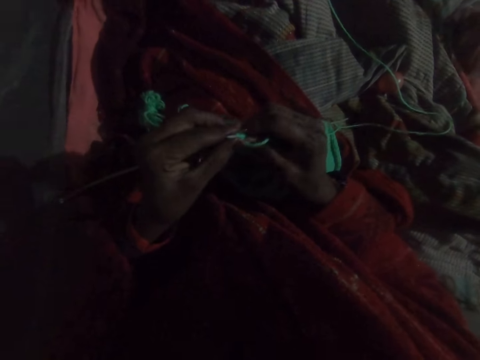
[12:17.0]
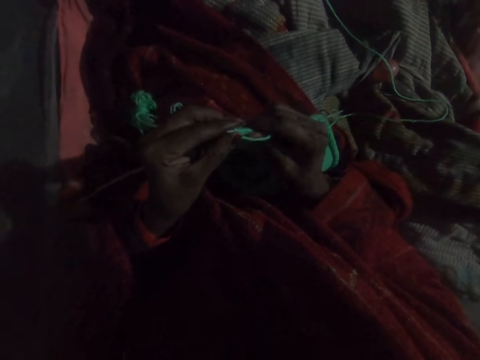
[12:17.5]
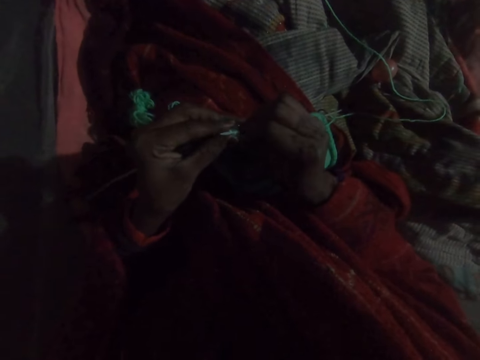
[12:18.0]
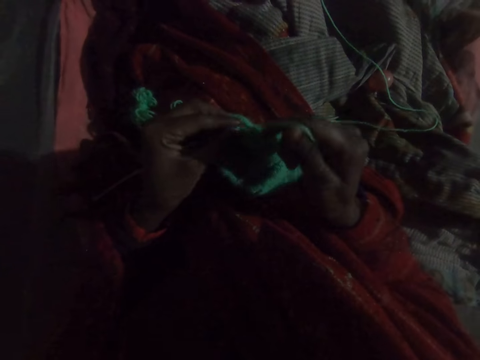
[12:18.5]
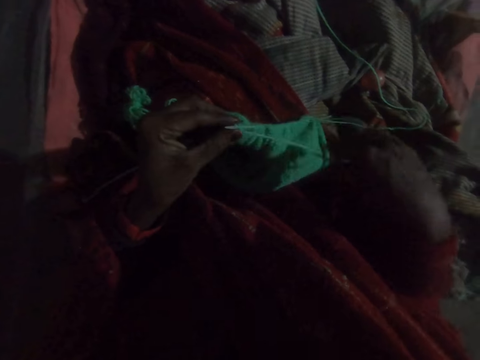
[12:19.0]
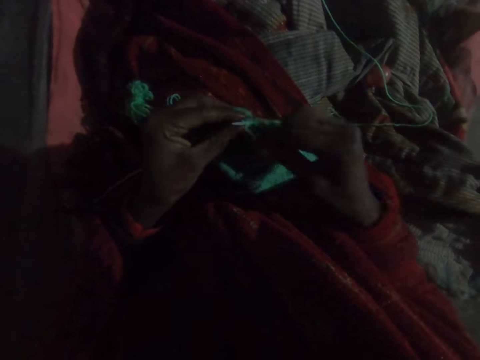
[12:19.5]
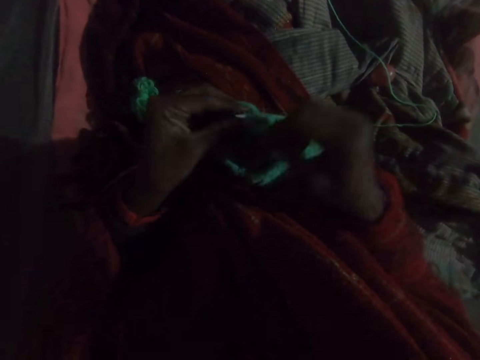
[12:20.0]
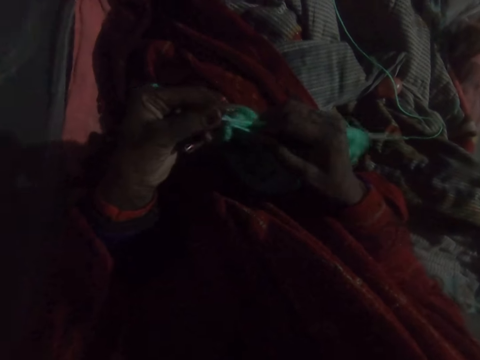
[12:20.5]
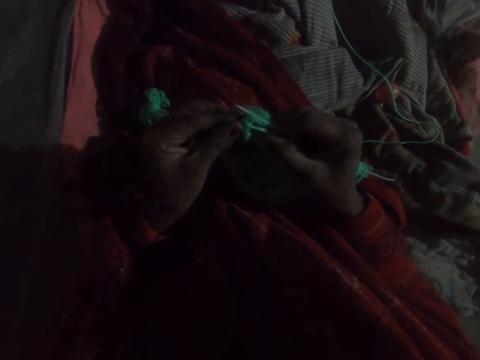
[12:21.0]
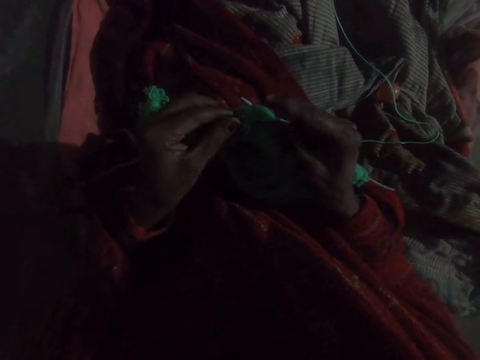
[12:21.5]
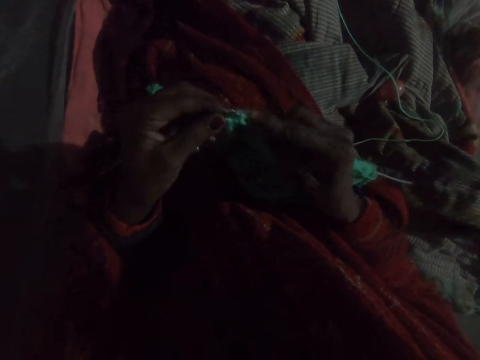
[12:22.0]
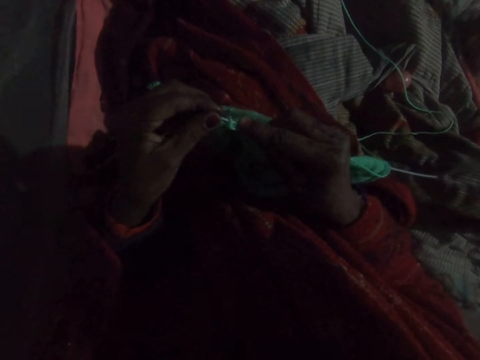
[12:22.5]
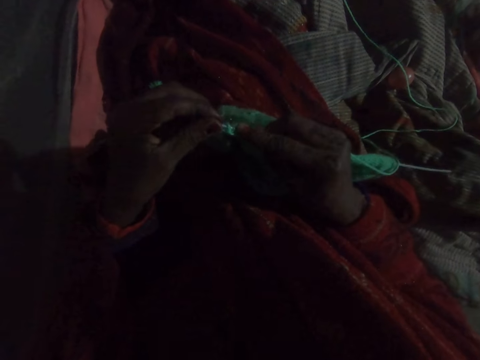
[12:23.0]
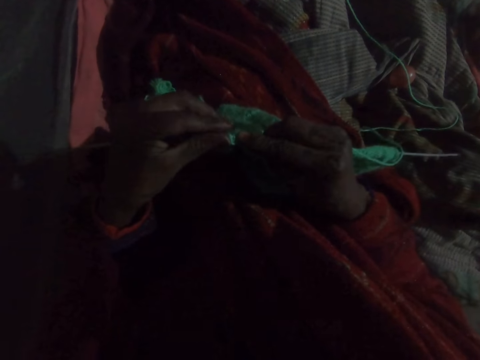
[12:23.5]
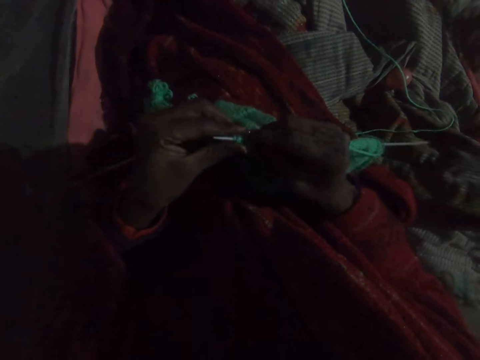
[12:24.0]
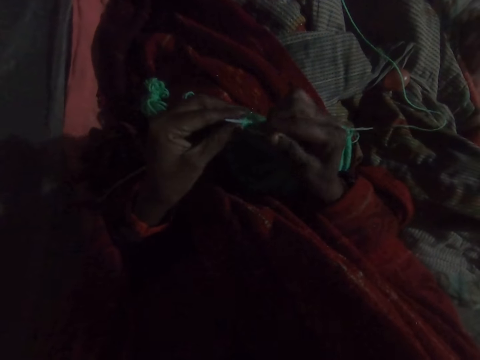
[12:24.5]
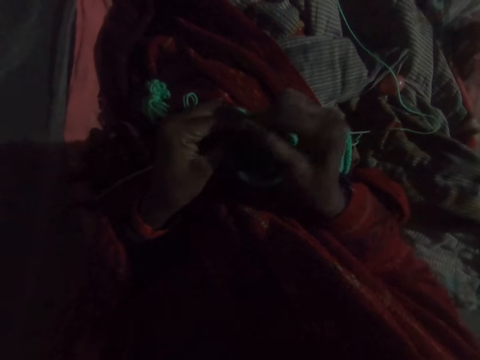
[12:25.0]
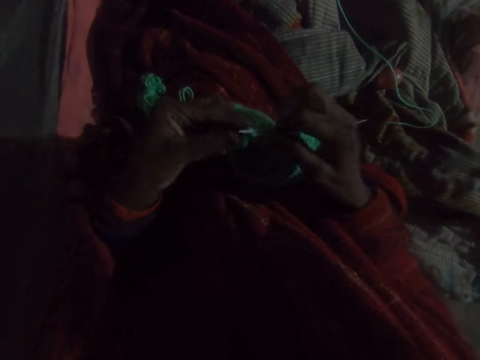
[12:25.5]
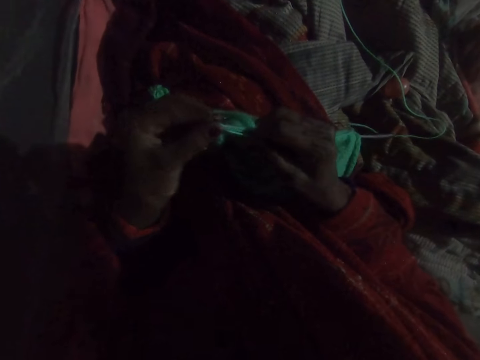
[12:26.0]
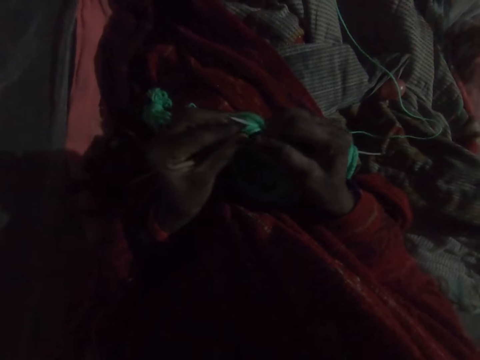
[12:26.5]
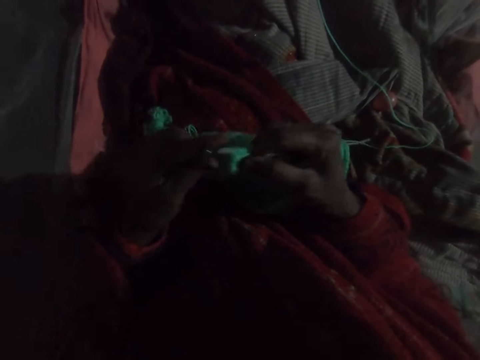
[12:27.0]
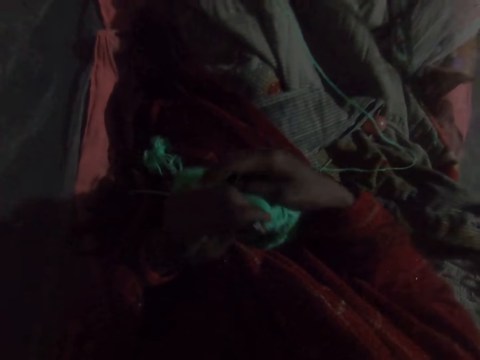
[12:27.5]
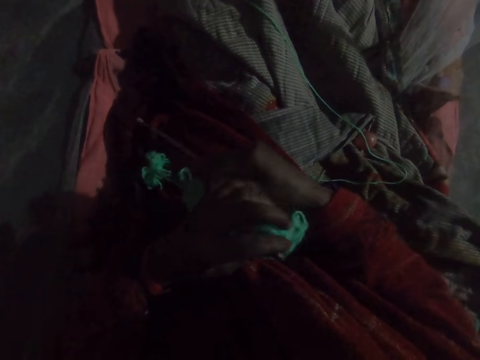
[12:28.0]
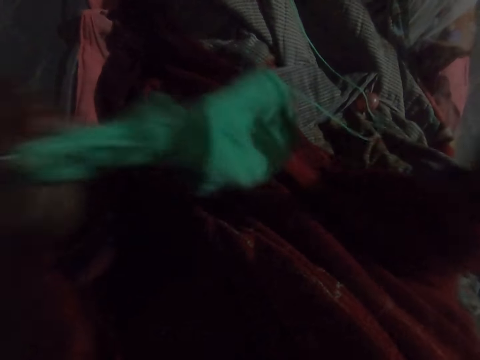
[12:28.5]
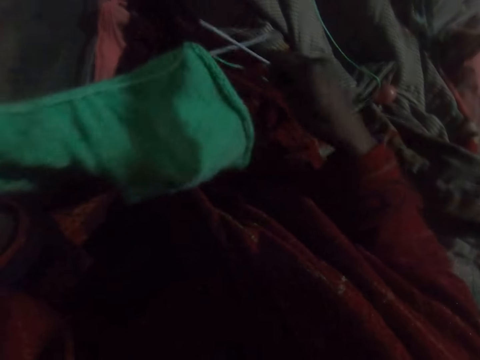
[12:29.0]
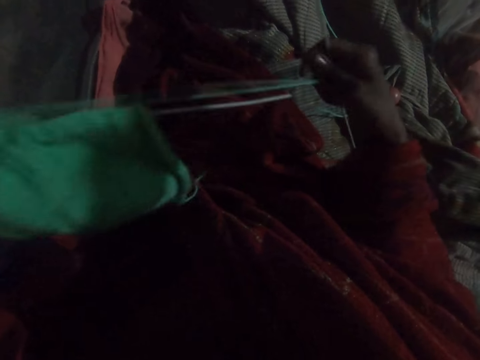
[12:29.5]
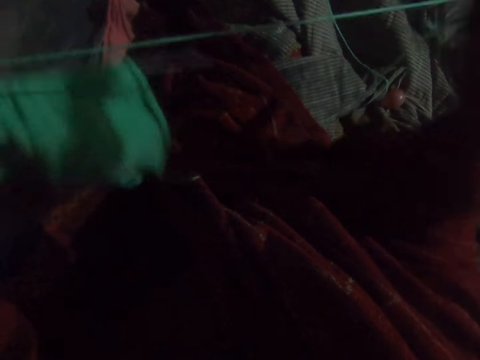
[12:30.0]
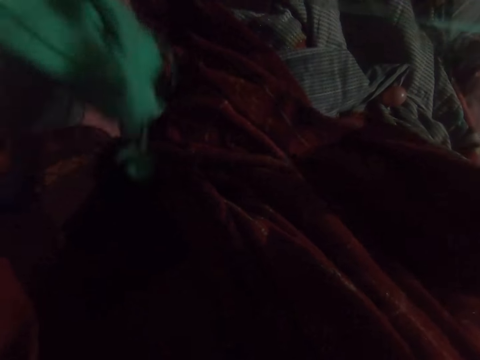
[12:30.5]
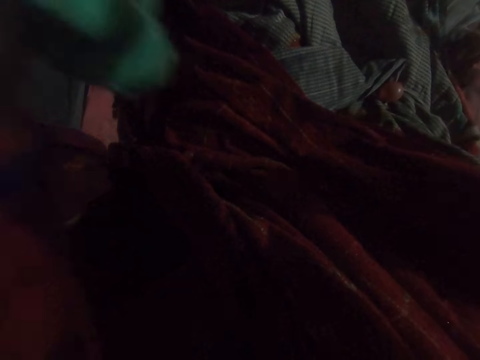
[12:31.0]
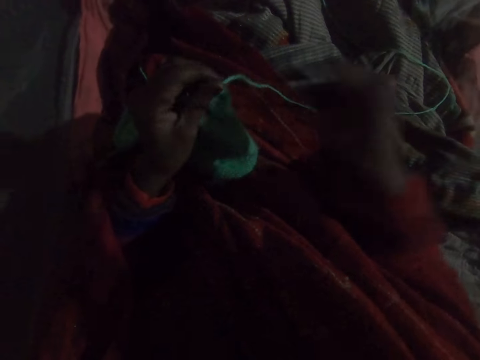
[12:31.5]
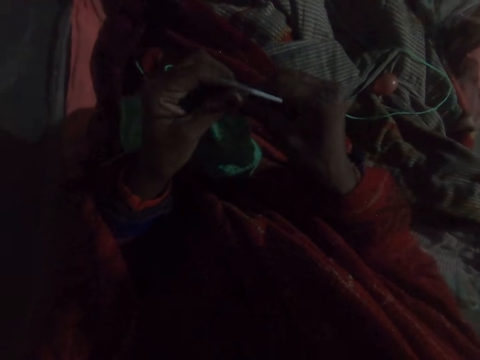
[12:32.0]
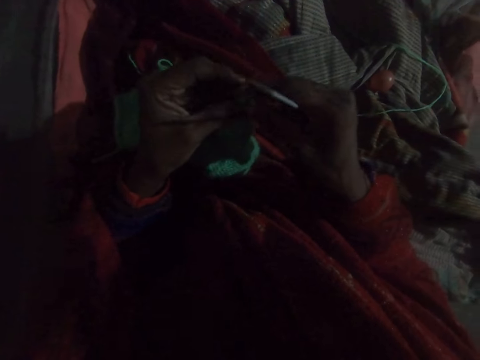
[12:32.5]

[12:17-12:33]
The camera wearer pulls the fabric. They weave the fabric with a crochet hook. They pick up the crochet hook. They straighten out the yarn. They stretch the fabric.

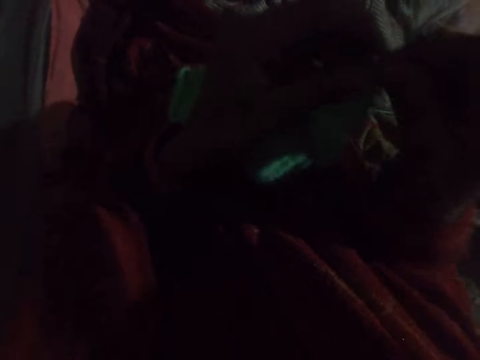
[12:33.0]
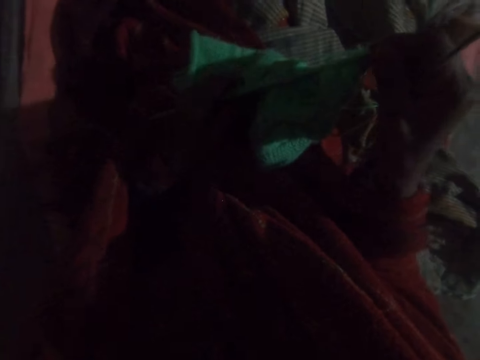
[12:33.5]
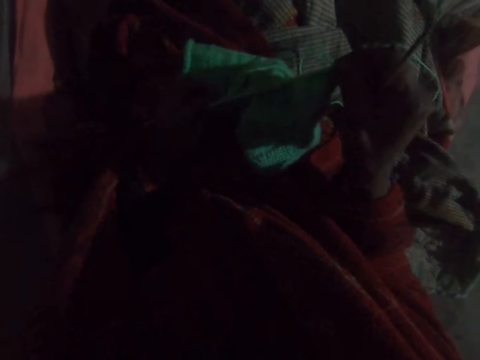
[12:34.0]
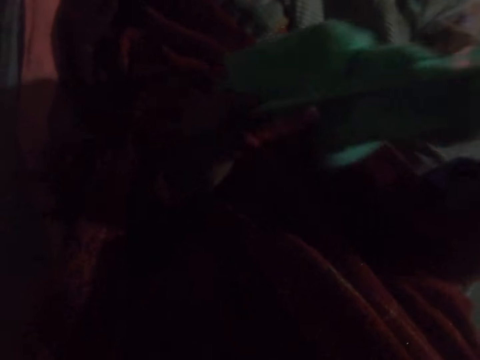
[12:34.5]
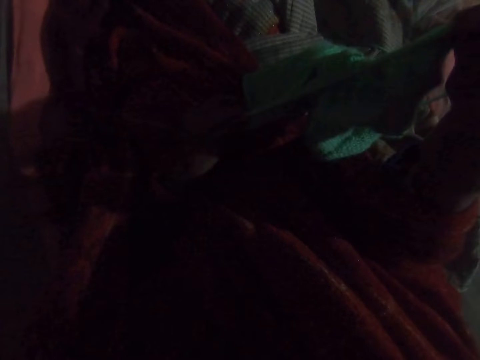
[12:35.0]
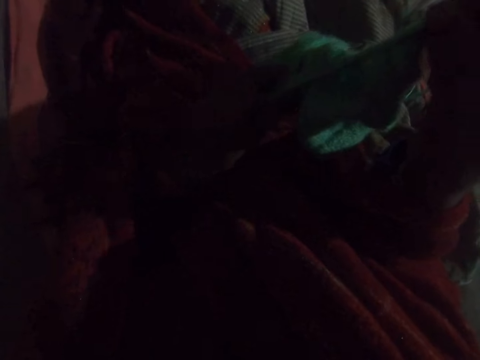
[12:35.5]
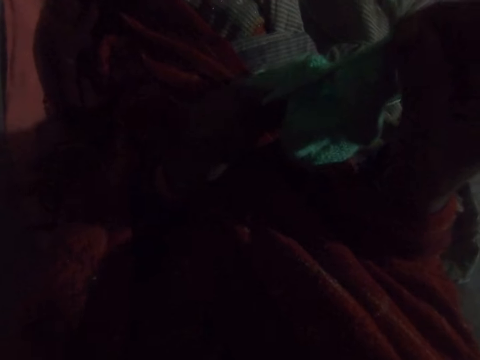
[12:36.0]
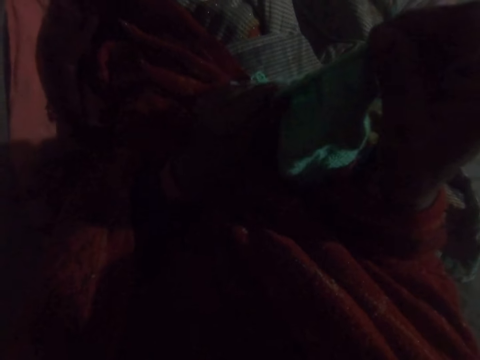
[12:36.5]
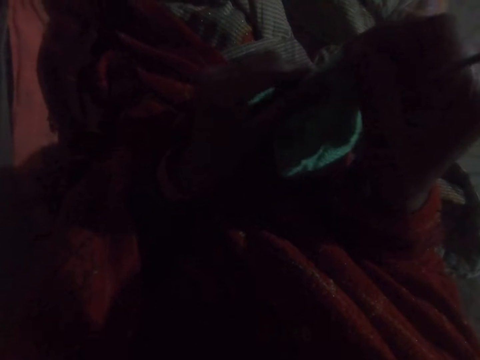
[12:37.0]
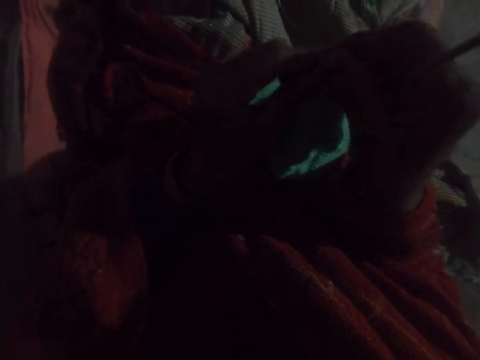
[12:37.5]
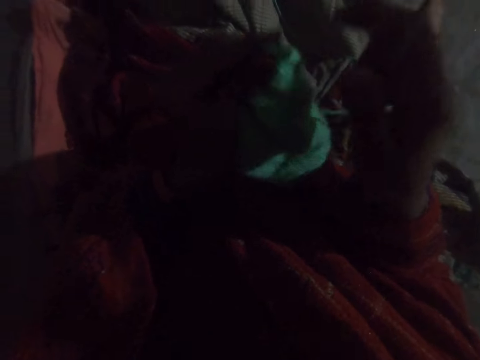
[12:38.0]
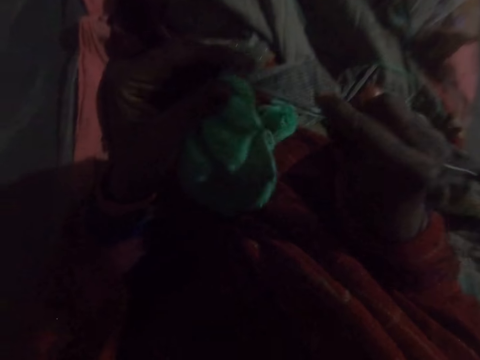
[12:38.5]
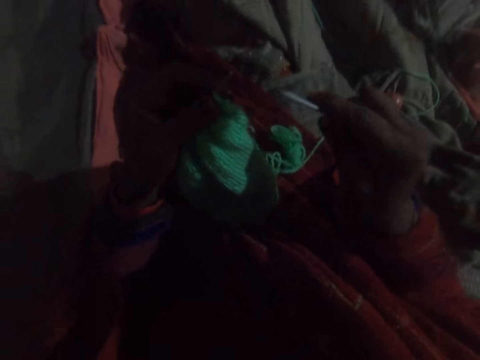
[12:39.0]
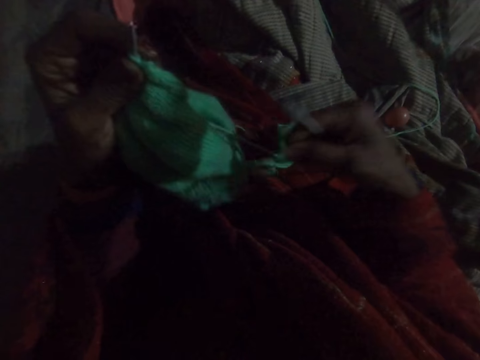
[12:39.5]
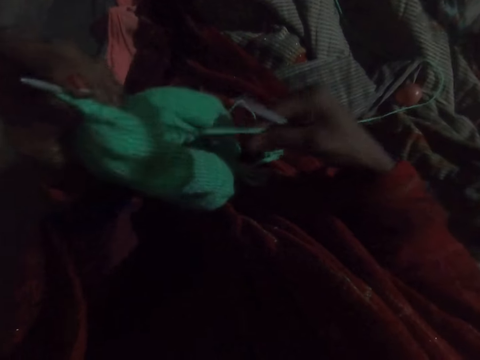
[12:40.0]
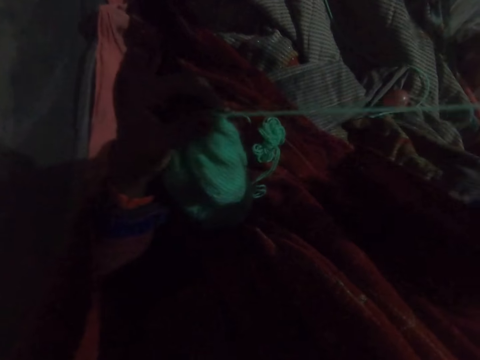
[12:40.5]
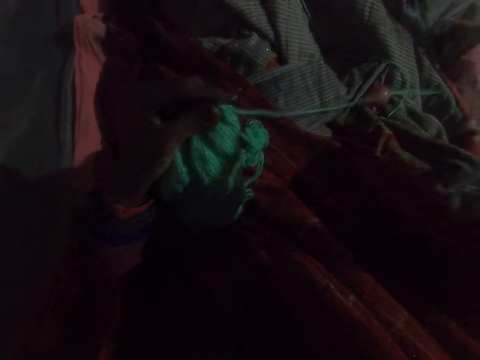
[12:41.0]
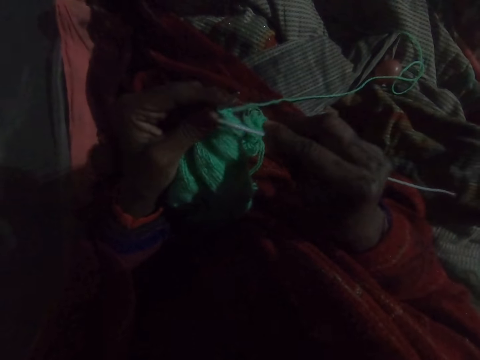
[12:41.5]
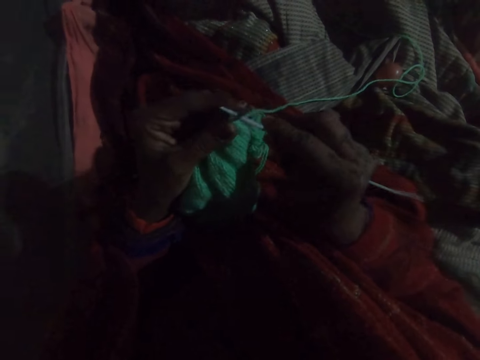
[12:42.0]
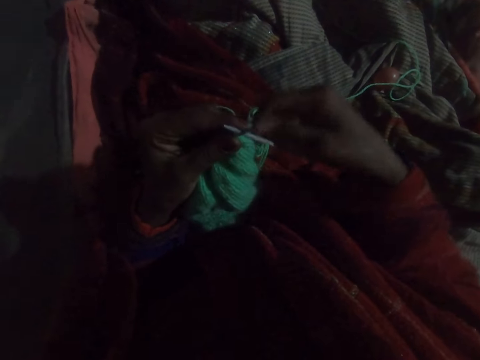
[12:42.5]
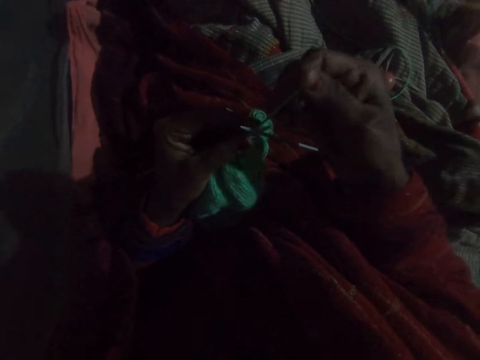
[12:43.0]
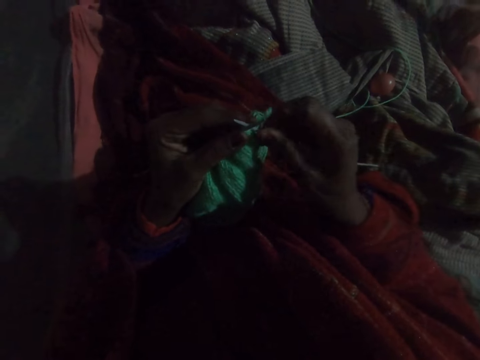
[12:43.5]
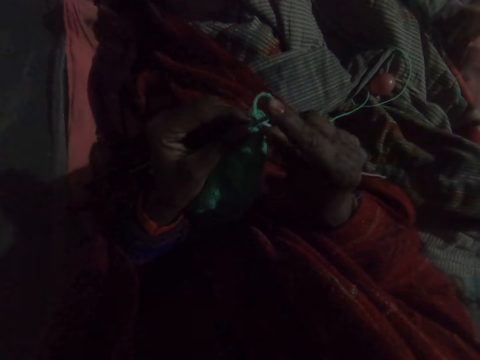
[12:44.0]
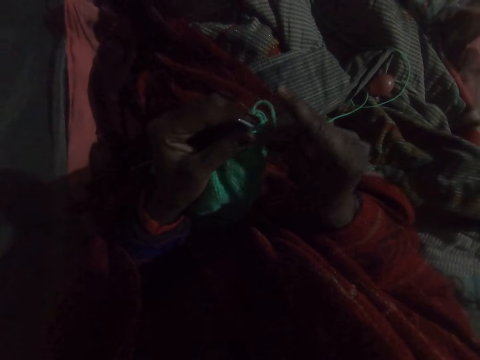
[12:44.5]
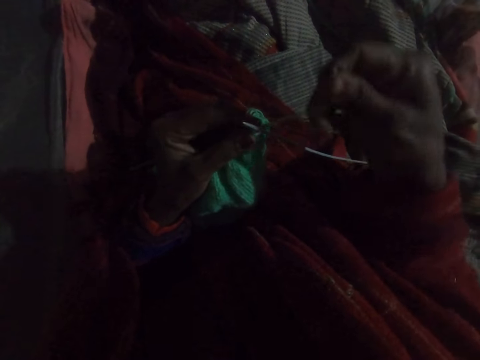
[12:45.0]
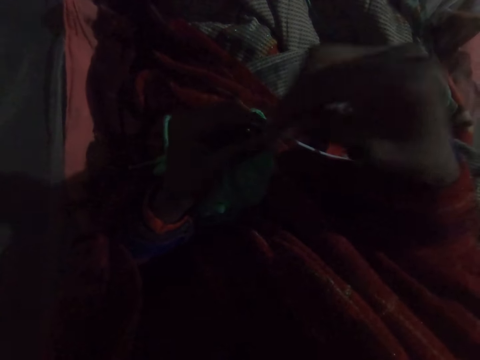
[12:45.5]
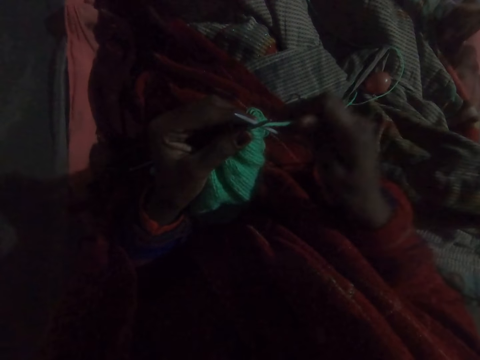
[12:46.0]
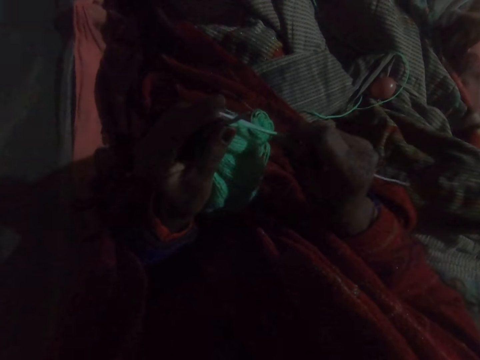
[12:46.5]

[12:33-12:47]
The camera wearer adjusts the fabric. They pull the fabric. They push the fabric down on the knitting pin. They straighten out the yarn. They knit the fabric with the knitting pin and the yarn.
